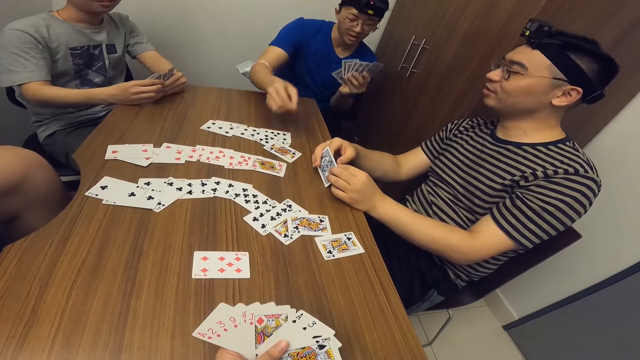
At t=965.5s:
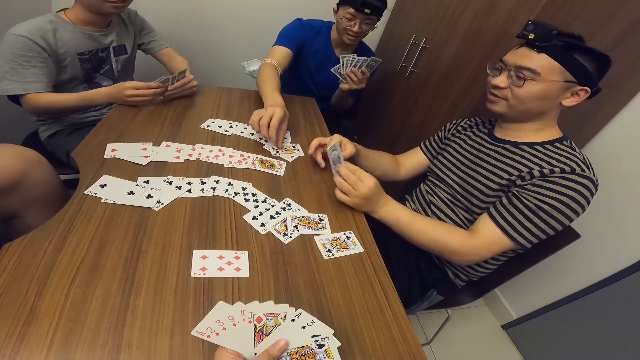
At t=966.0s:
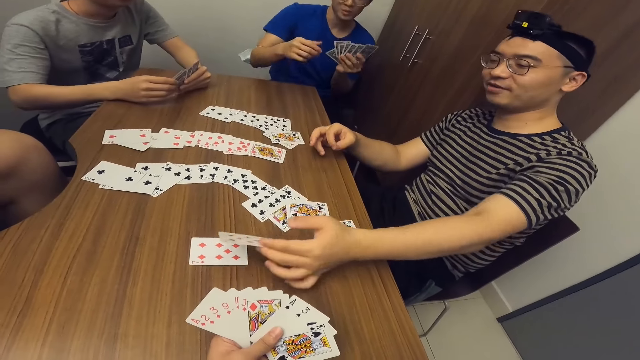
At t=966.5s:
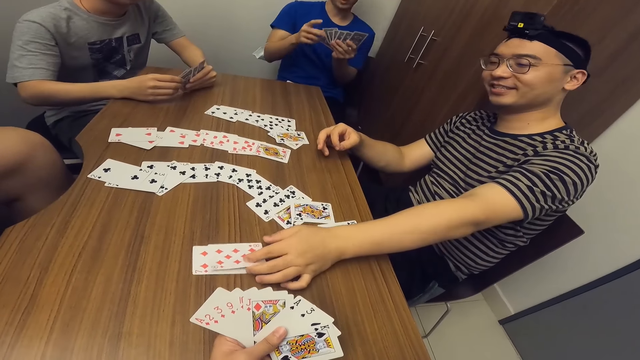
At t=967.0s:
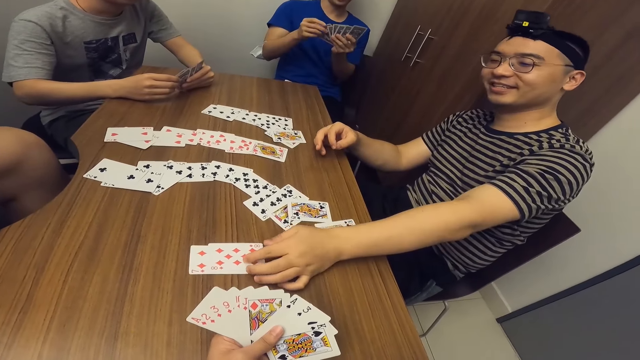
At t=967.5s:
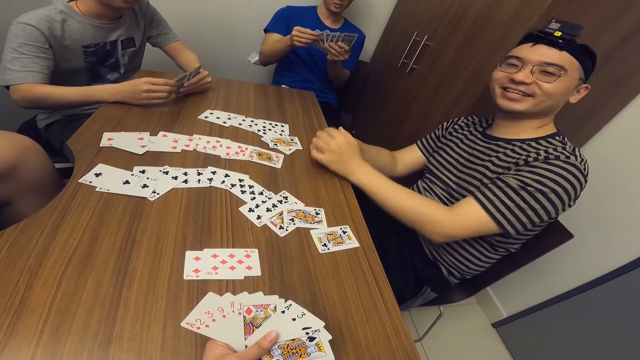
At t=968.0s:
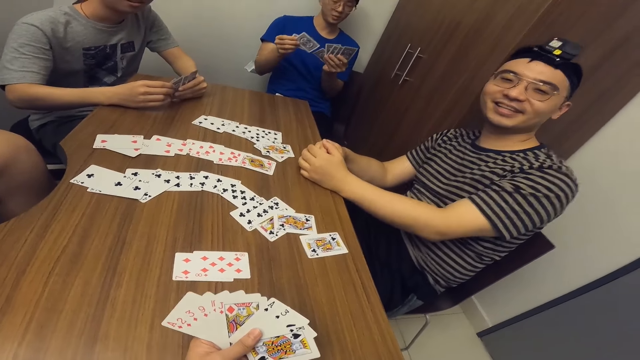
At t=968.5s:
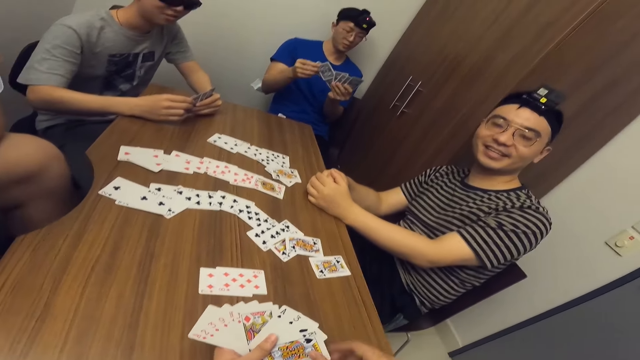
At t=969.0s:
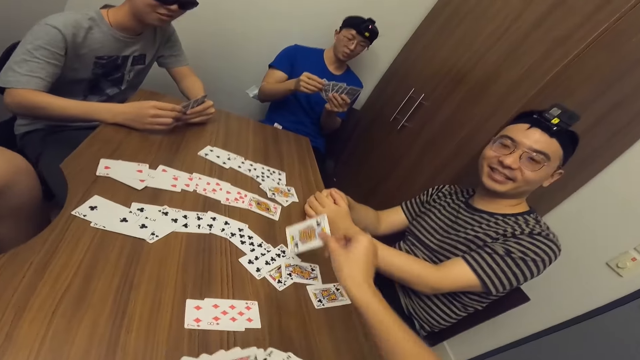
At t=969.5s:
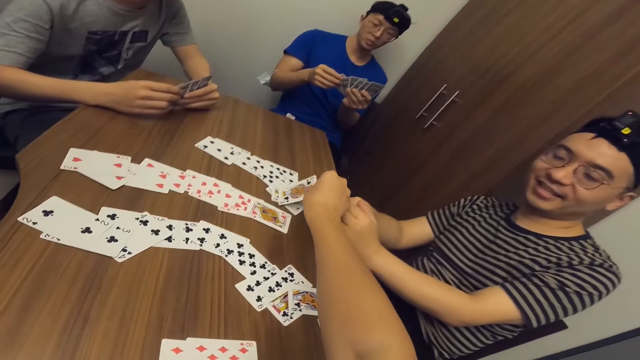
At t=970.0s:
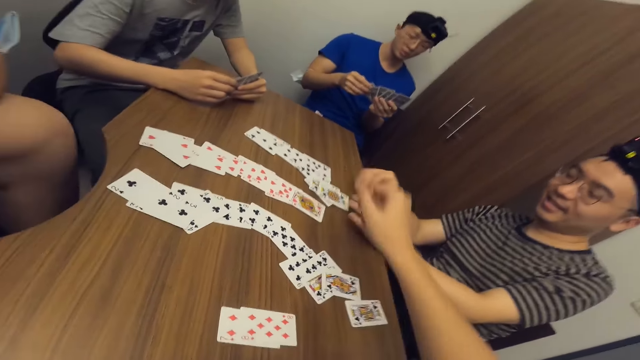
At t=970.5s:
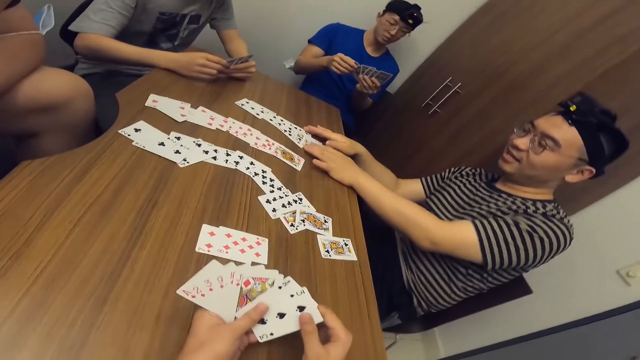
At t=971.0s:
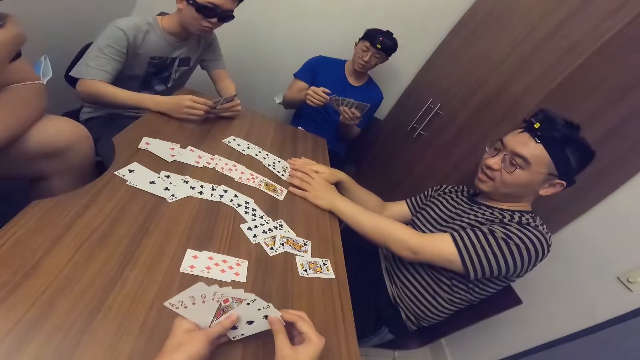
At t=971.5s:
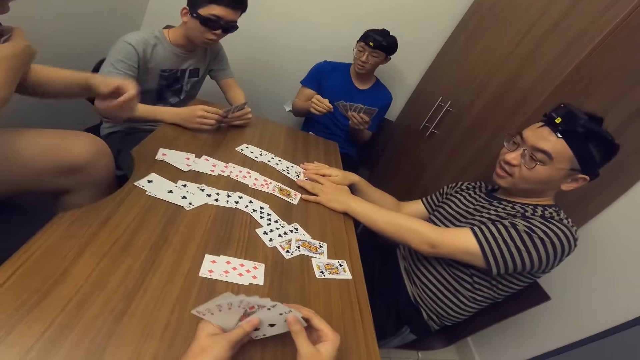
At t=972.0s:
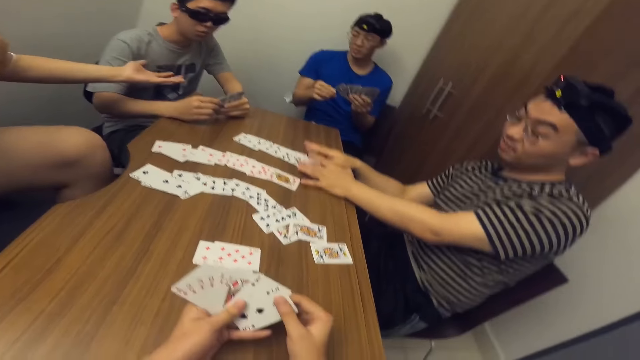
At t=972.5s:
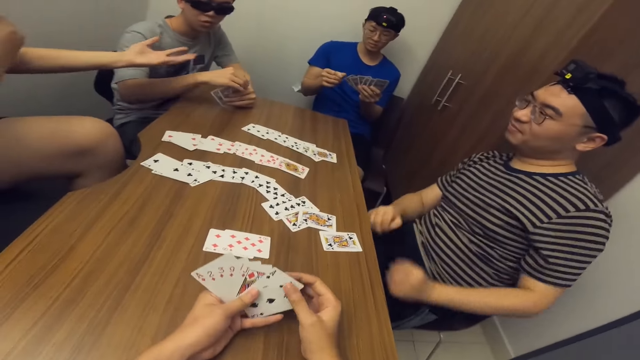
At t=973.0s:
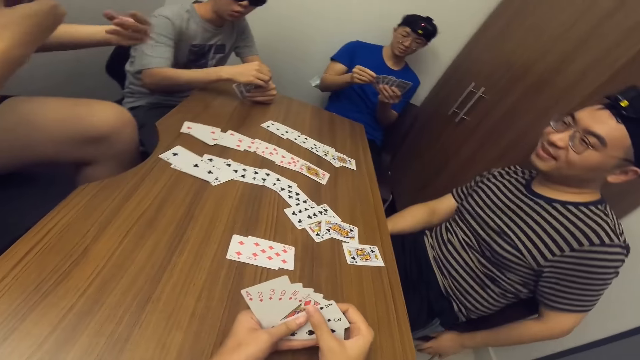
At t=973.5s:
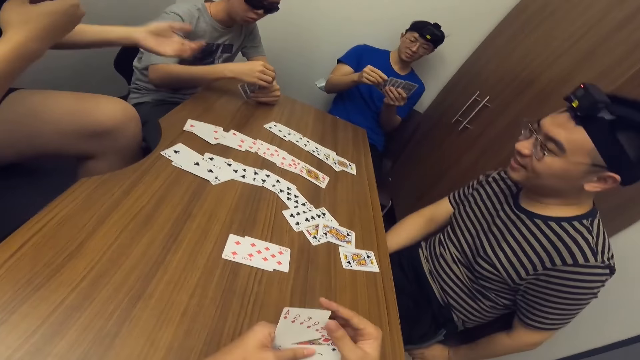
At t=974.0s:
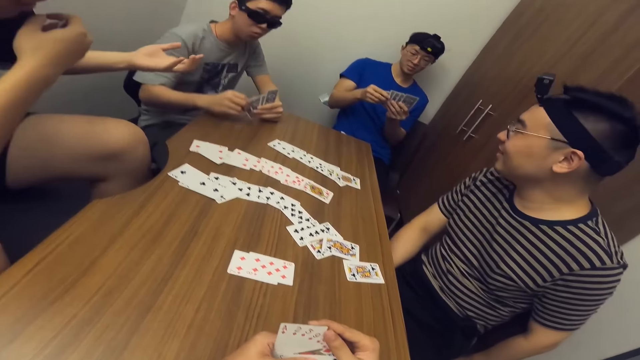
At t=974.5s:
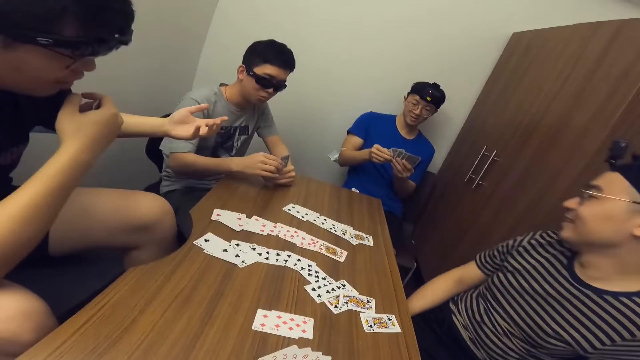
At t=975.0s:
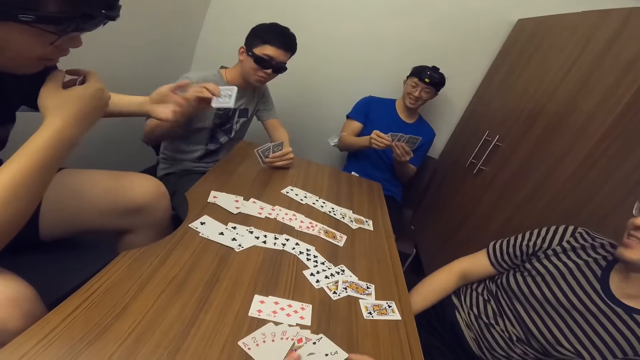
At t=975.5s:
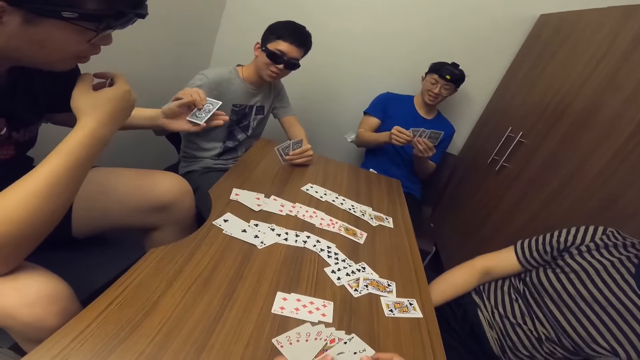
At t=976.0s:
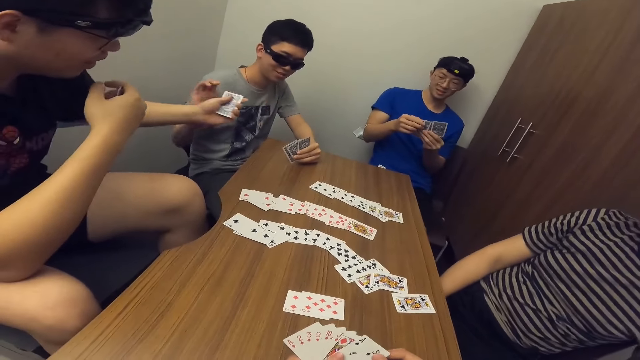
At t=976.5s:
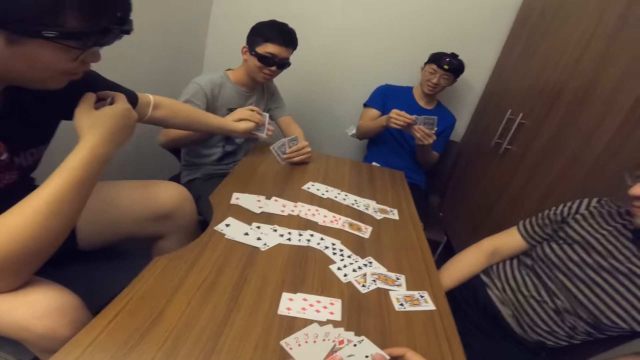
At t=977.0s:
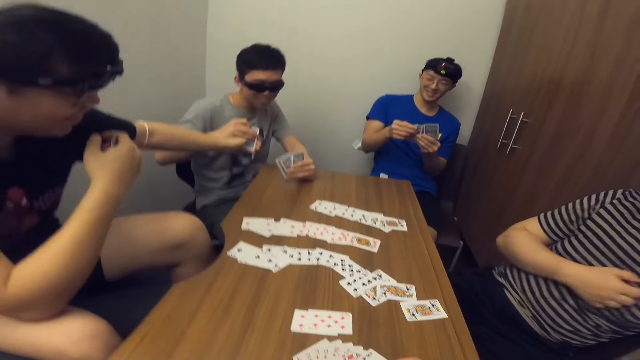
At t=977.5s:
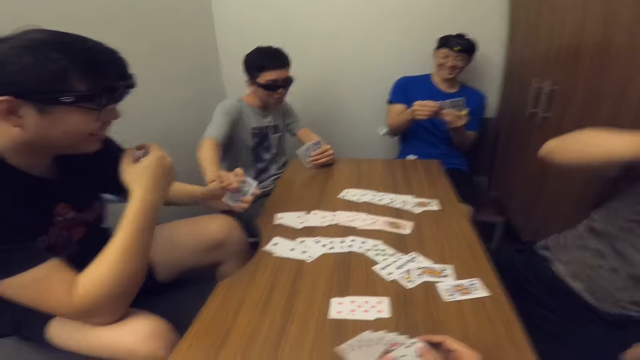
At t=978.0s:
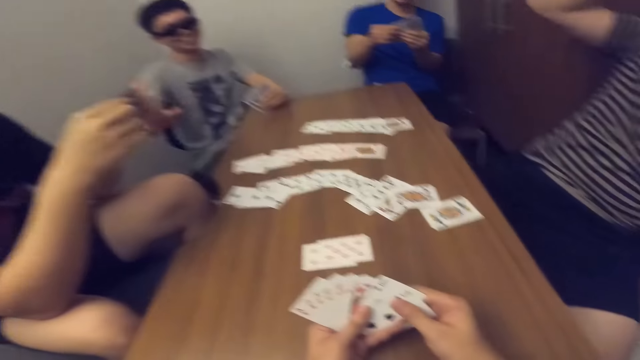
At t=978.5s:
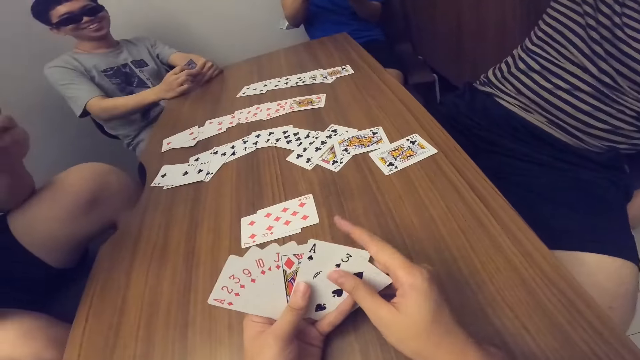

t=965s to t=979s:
A man places a card on the table with his right hand. Another man places a card on the table with his left hand. The camera wearer places a card on the table with his right hand. The second man adjusts cards on the table with his hands. A third man stretches his hand. The third man collects a card from a fourth man with his left hand. The fourth man passes a card to the third man with his right hand.

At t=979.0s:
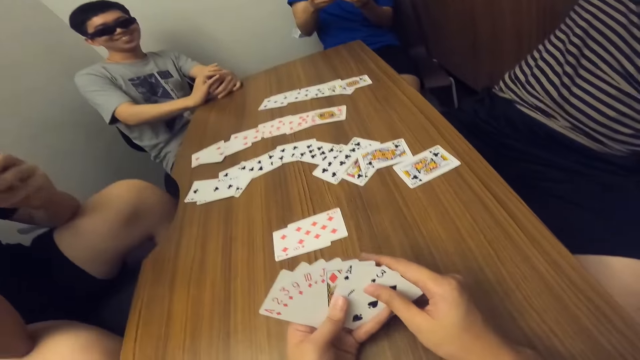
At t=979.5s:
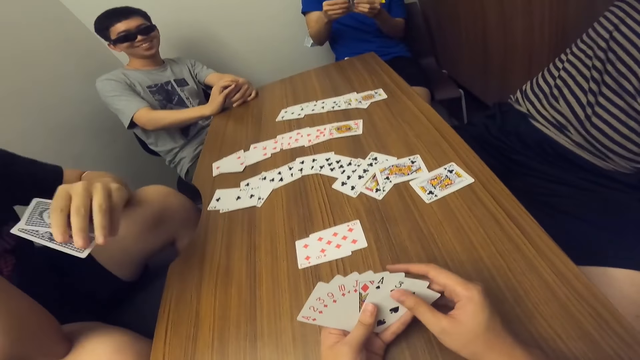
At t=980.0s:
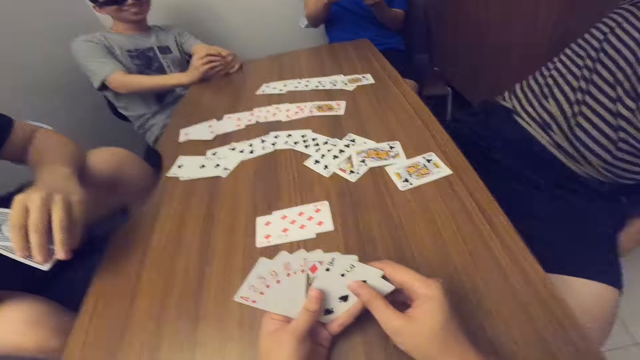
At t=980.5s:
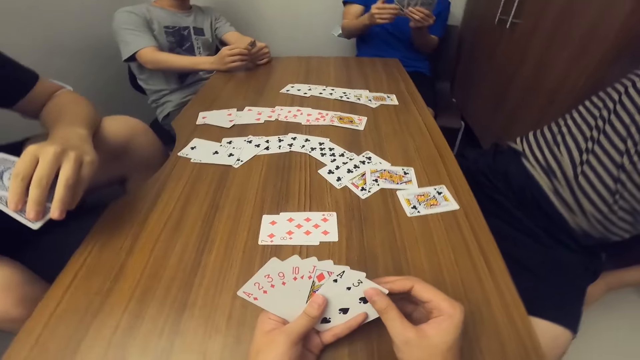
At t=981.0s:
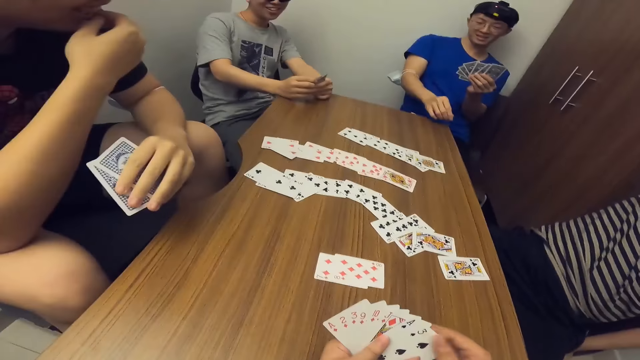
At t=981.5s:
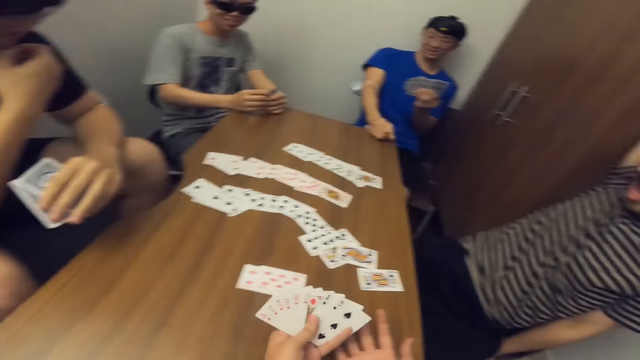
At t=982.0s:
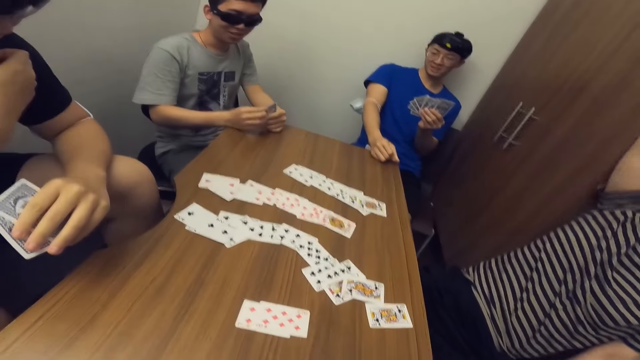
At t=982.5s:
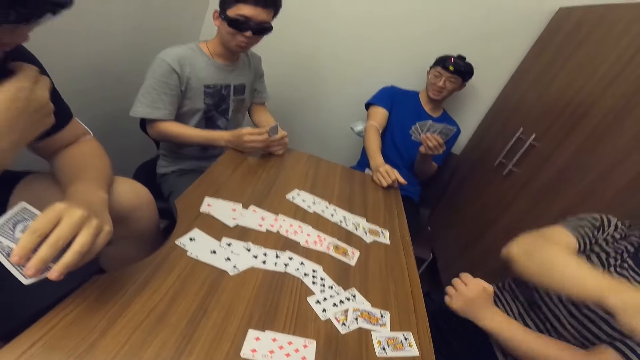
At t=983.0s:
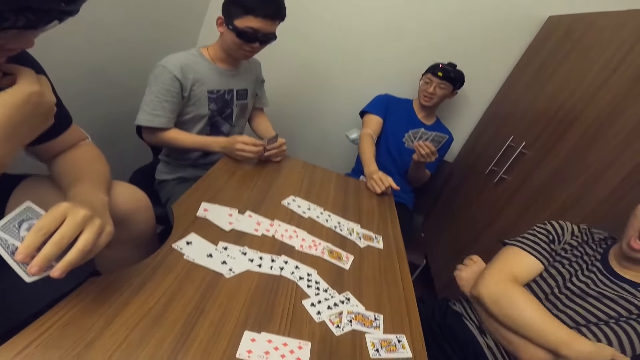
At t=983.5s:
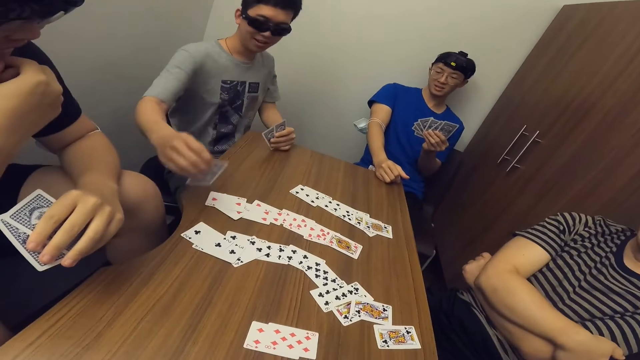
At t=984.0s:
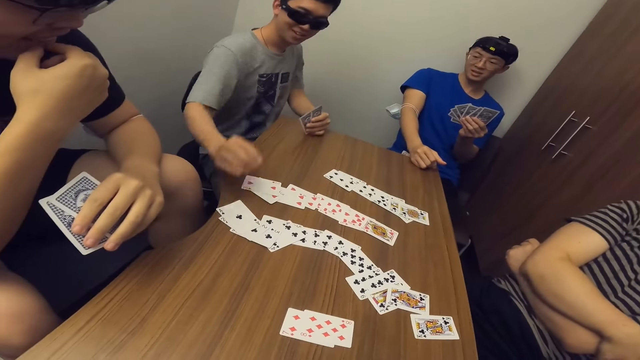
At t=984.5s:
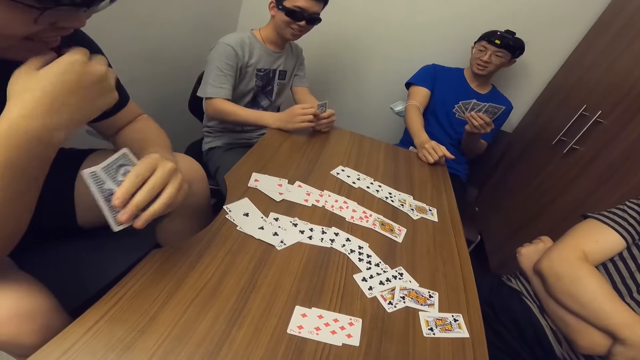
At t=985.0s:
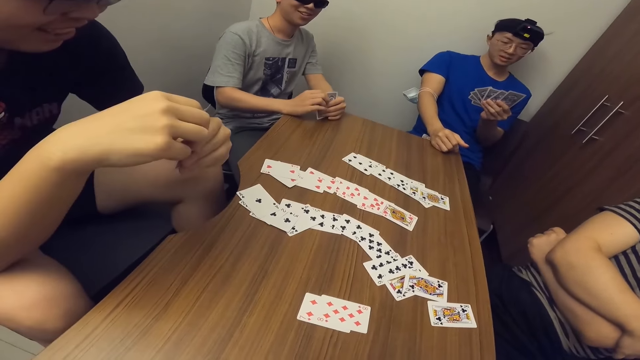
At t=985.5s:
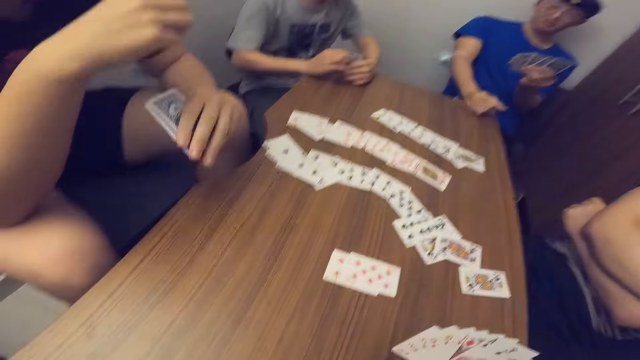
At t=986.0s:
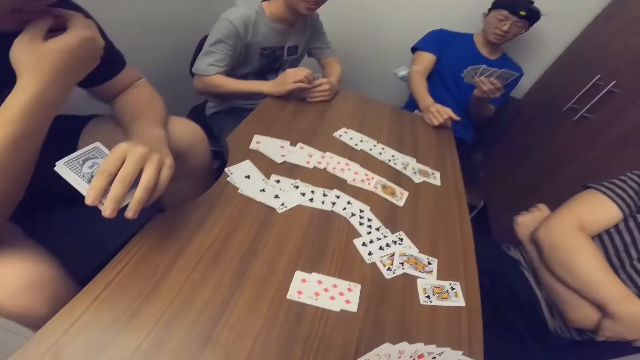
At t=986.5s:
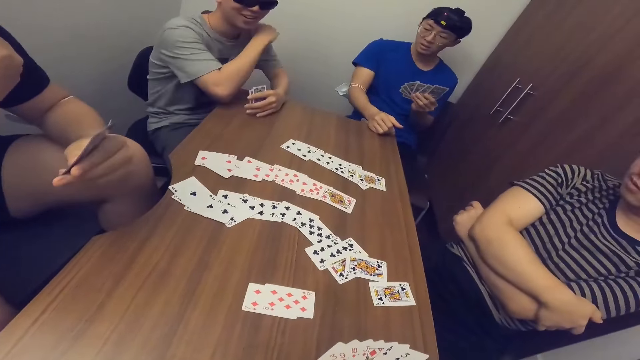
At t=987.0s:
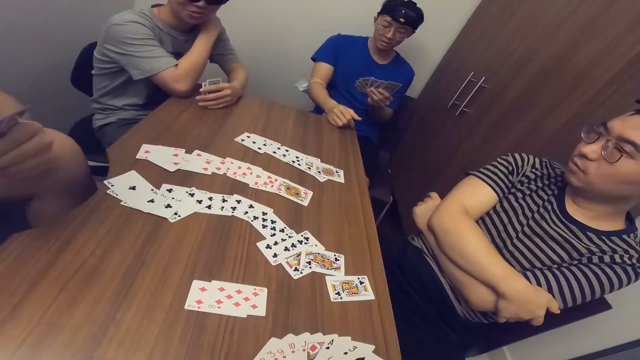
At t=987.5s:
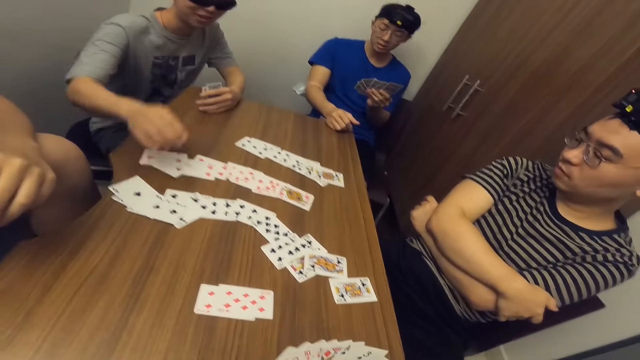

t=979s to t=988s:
The camera wearer arranges the cards. A man places a card on the table with his right hand.
